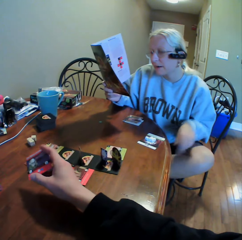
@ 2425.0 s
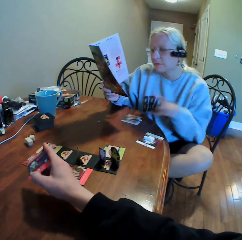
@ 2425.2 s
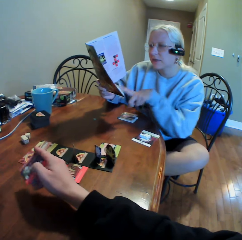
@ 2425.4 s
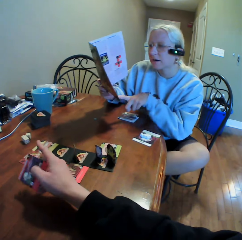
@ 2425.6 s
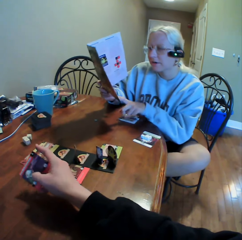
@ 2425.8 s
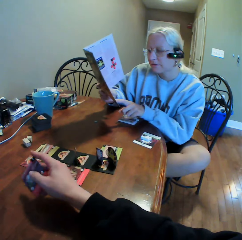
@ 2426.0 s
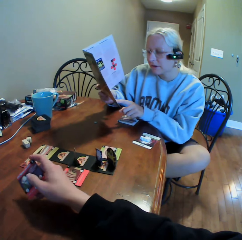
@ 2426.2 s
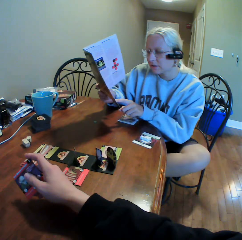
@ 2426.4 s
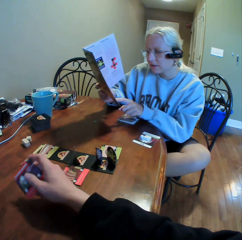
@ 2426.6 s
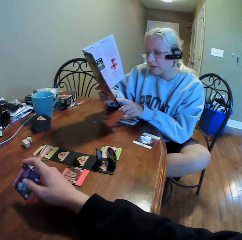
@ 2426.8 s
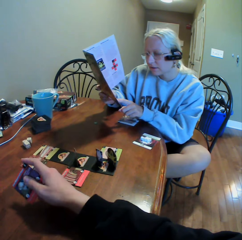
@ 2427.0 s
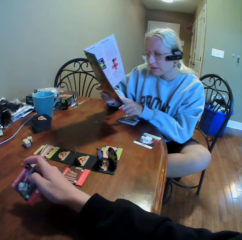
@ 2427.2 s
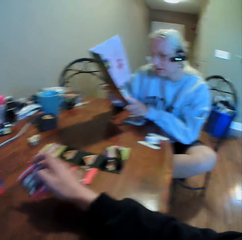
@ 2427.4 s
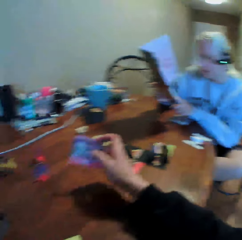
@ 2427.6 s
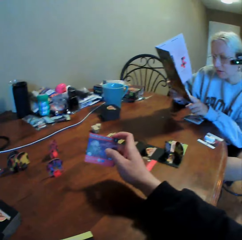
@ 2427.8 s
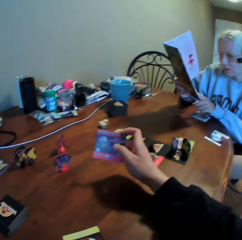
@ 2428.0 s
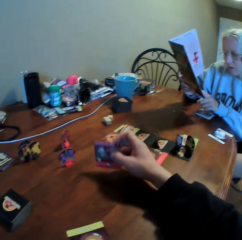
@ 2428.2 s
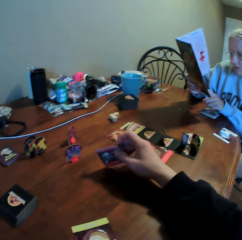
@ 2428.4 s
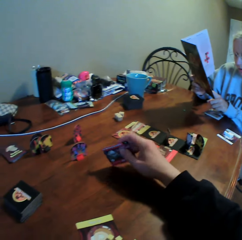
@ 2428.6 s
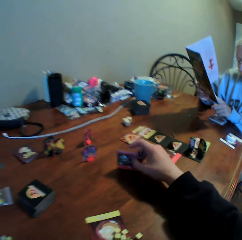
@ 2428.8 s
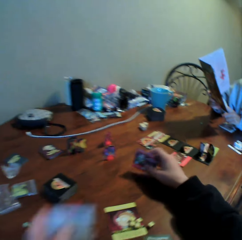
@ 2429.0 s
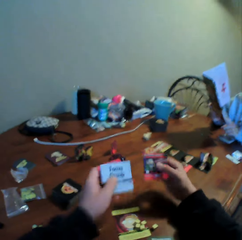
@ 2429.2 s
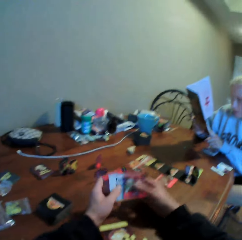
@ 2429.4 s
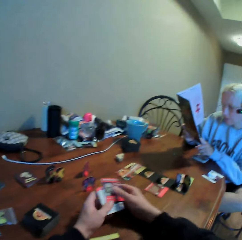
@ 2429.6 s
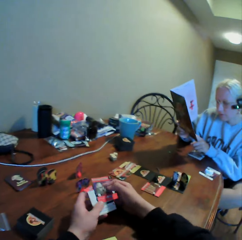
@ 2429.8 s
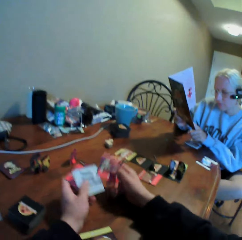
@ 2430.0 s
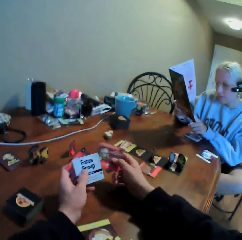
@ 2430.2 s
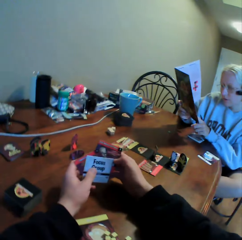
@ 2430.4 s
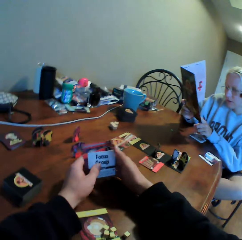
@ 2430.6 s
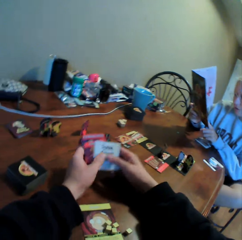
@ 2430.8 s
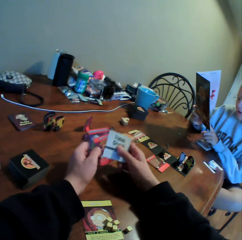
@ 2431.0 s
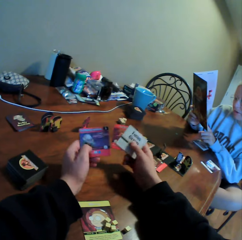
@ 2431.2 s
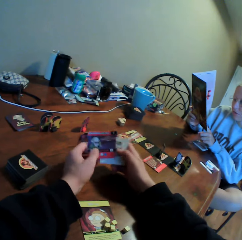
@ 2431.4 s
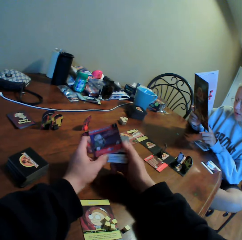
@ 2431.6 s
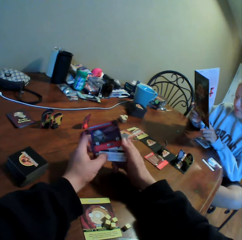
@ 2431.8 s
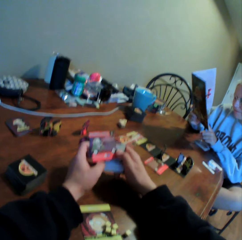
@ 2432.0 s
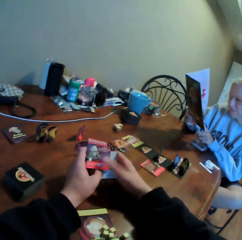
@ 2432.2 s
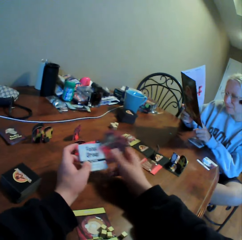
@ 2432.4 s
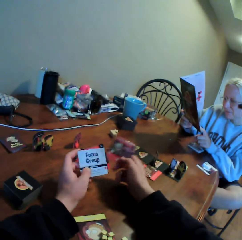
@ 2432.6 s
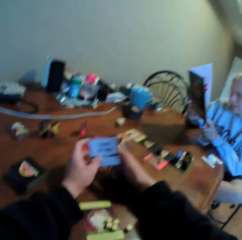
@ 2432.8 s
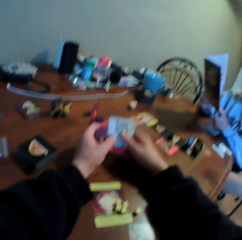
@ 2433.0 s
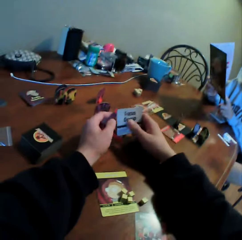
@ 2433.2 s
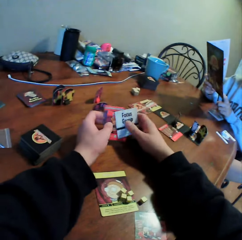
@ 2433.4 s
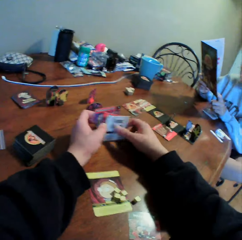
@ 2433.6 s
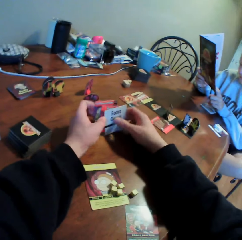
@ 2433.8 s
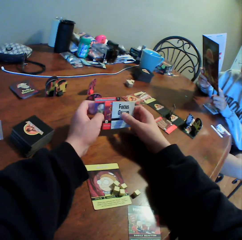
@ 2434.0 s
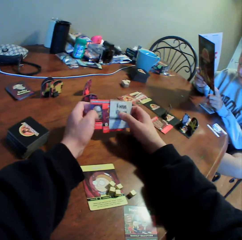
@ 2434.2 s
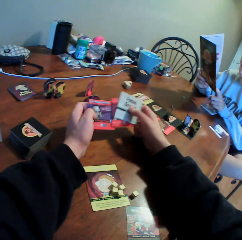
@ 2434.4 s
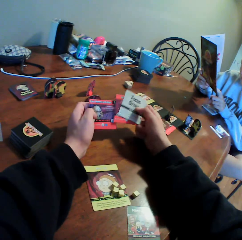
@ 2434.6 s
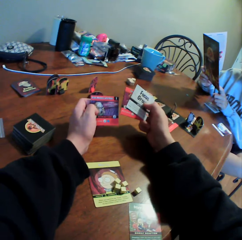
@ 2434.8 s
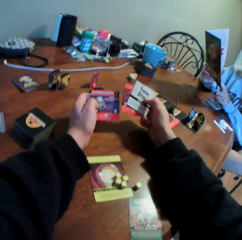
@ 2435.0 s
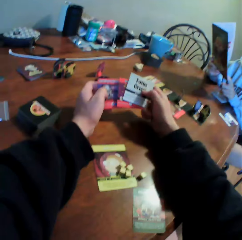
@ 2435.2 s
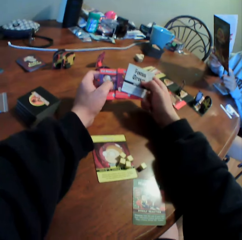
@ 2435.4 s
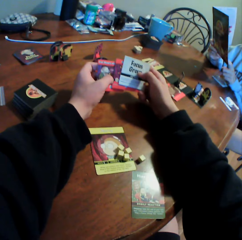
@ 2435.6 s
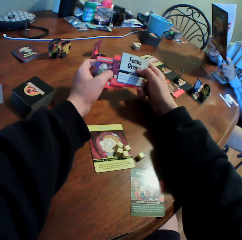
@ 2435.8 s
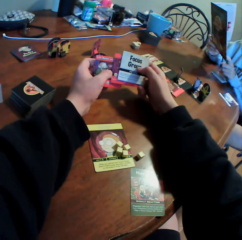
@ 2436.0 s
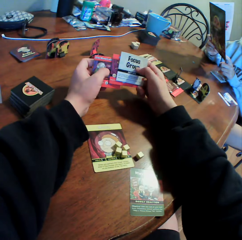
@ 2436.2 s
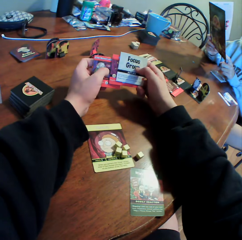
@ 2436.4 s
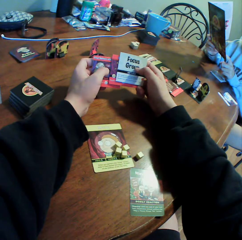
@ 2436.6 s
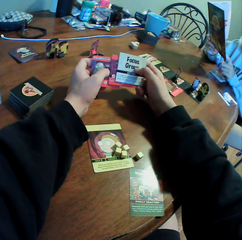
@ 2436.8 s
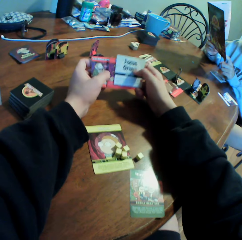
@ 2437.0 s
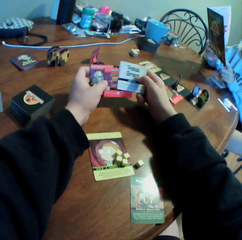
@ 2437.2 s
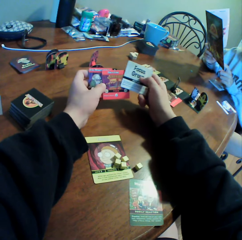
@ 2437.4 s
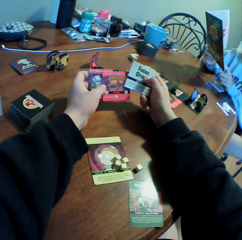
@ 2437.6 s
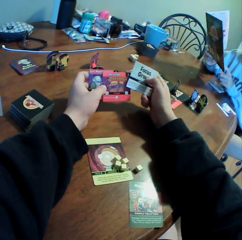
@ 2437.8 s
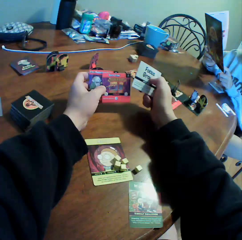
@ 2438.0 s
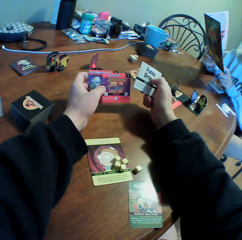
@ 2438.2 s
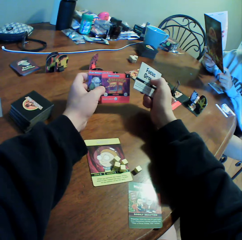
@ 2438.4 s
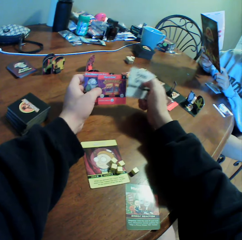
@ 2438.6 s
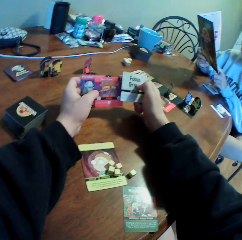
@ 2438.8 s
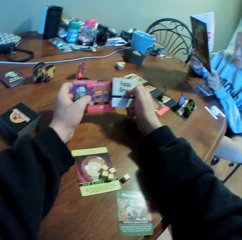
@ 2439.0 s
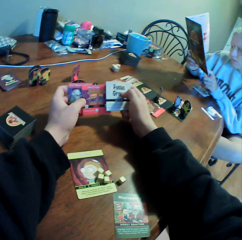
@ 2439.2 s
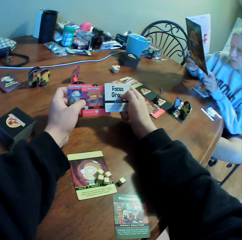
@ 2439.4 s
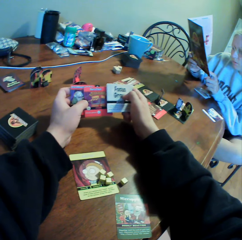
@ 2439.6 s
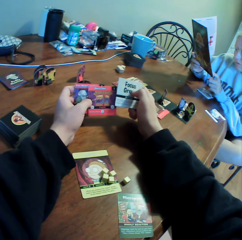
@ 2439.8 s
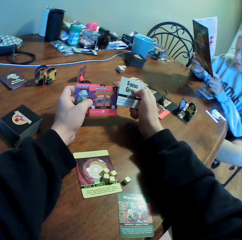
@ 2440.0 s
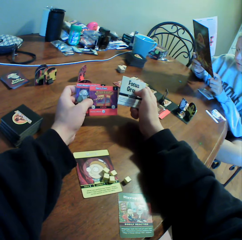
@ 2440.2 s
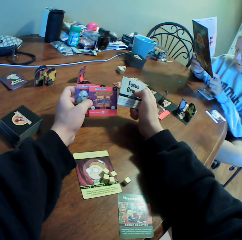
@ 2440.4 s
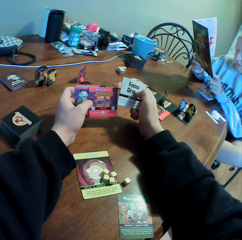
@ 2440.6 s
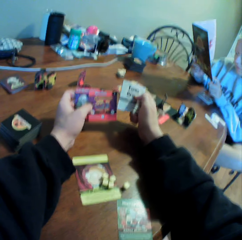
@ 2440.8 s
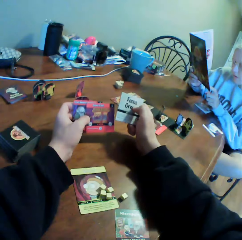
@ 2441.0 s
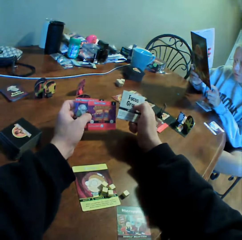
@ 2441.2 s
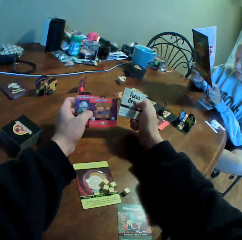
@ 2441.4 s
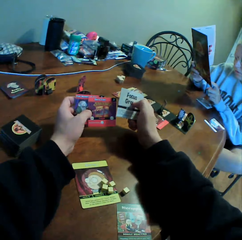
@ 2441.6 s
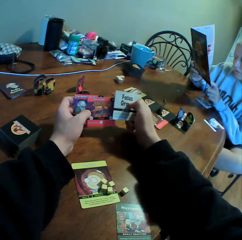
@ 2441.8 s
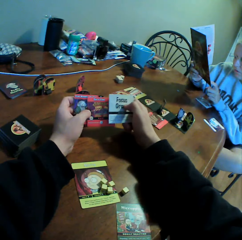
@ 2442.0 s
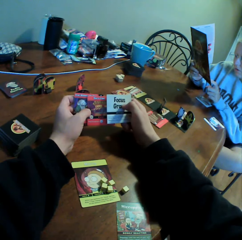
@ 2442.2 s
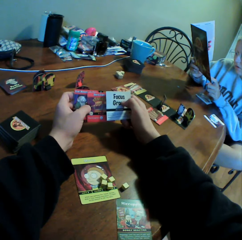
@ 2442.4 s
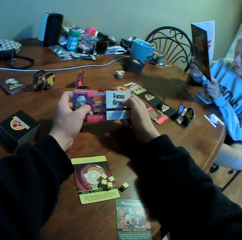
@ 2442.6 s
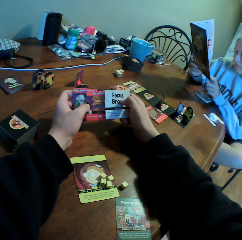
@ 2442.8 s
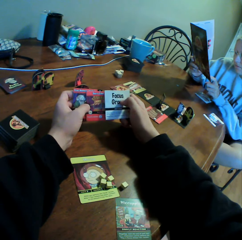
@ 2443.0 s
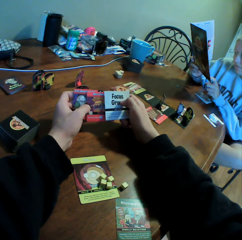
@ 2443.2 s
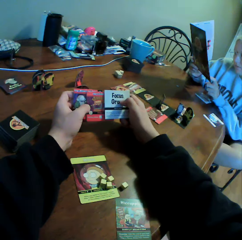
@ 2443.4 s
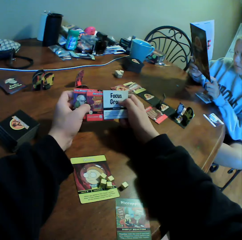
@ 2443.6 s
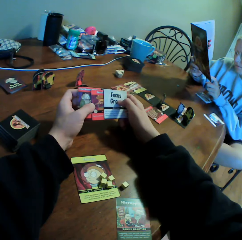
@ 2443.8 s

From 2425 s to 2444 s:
The camera wearer looks around. A woman points on the book. The woman reads on the book. The camera wearer moves hands. They hold cards with both hands, move the cards, and sort the cards with both hands. They look at the cards. They hold the cards in both hands. The woman reads on the book. The camera wearer holds the card with both hands.

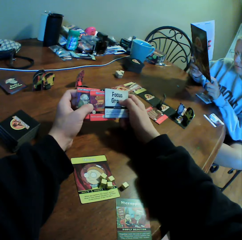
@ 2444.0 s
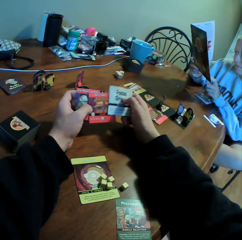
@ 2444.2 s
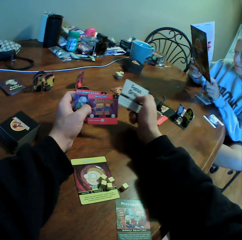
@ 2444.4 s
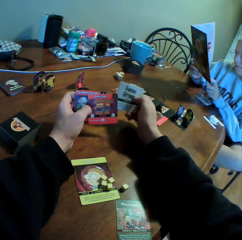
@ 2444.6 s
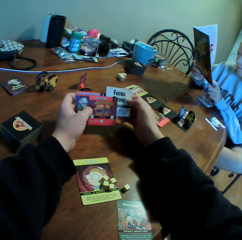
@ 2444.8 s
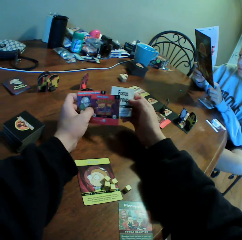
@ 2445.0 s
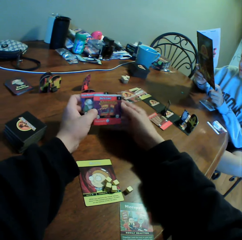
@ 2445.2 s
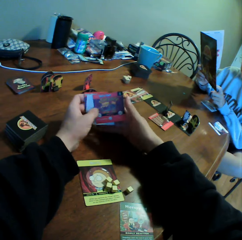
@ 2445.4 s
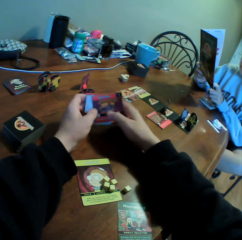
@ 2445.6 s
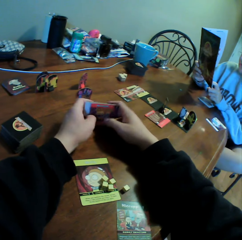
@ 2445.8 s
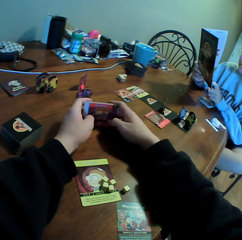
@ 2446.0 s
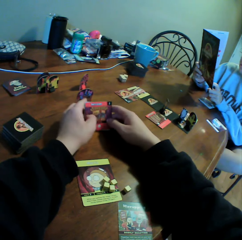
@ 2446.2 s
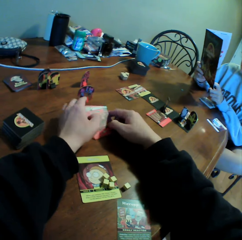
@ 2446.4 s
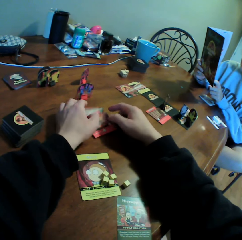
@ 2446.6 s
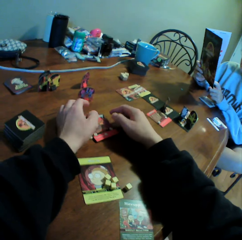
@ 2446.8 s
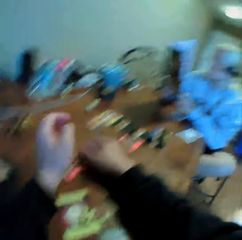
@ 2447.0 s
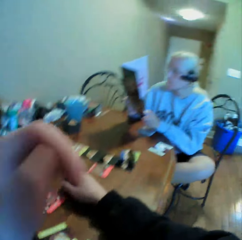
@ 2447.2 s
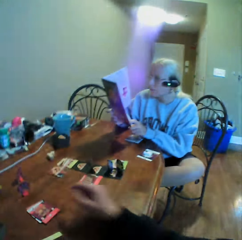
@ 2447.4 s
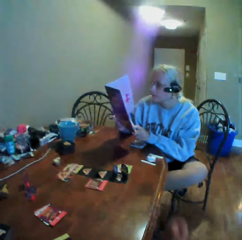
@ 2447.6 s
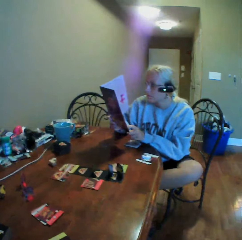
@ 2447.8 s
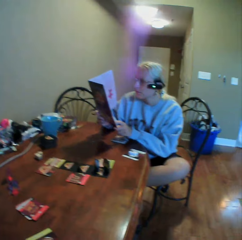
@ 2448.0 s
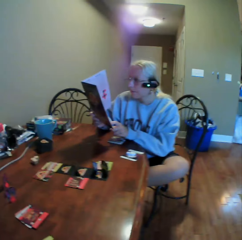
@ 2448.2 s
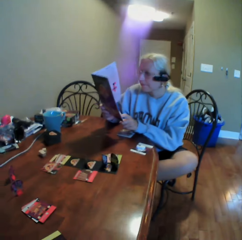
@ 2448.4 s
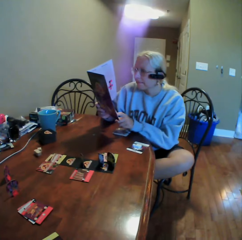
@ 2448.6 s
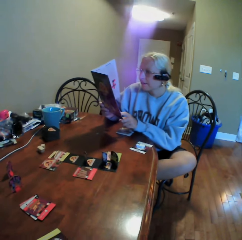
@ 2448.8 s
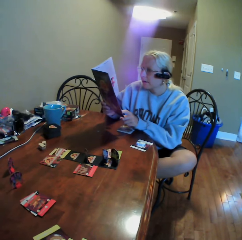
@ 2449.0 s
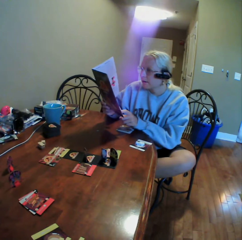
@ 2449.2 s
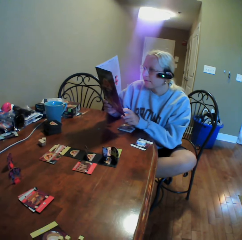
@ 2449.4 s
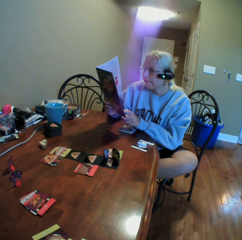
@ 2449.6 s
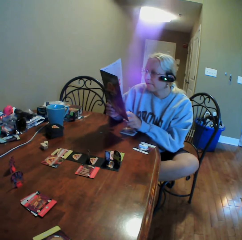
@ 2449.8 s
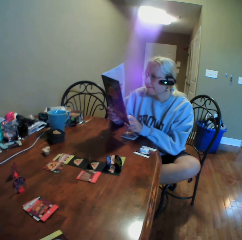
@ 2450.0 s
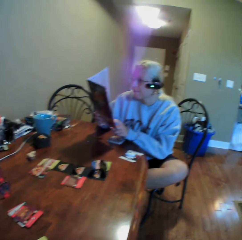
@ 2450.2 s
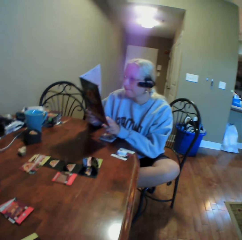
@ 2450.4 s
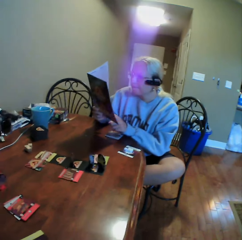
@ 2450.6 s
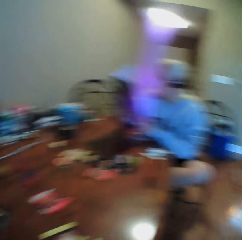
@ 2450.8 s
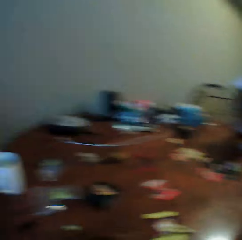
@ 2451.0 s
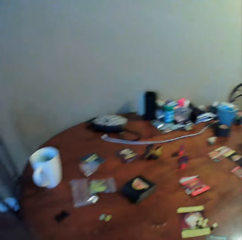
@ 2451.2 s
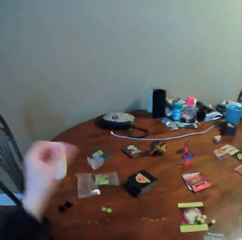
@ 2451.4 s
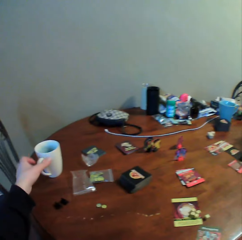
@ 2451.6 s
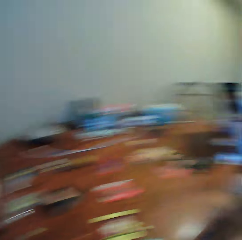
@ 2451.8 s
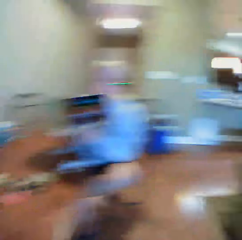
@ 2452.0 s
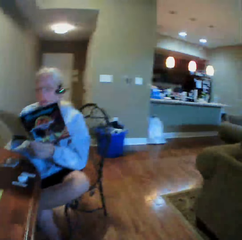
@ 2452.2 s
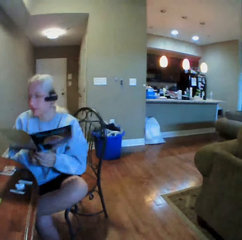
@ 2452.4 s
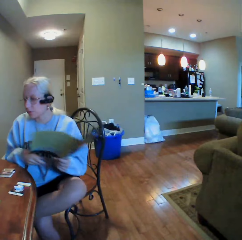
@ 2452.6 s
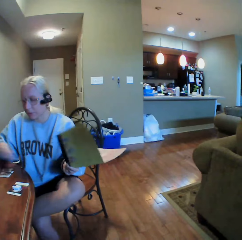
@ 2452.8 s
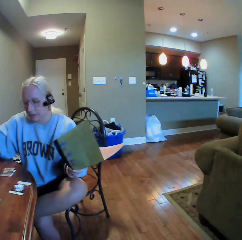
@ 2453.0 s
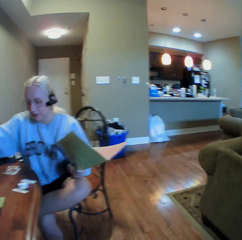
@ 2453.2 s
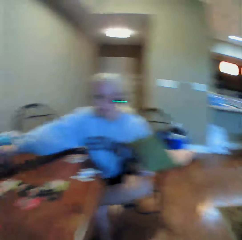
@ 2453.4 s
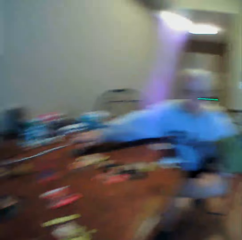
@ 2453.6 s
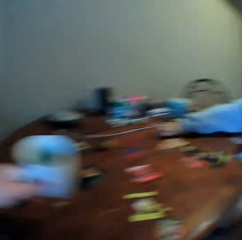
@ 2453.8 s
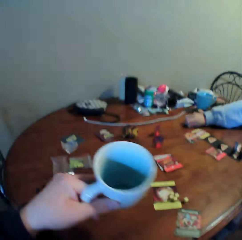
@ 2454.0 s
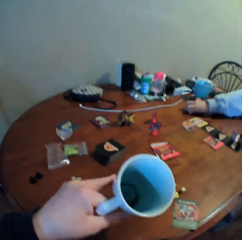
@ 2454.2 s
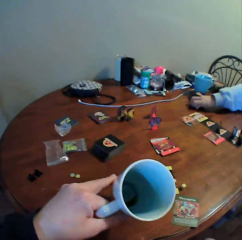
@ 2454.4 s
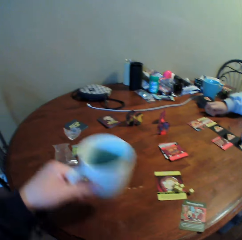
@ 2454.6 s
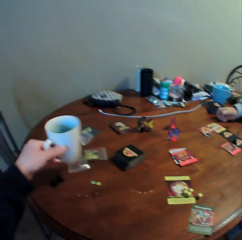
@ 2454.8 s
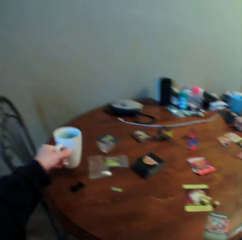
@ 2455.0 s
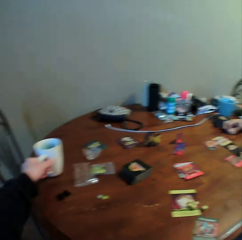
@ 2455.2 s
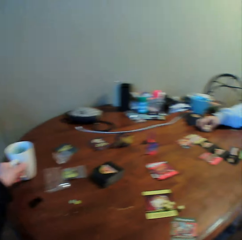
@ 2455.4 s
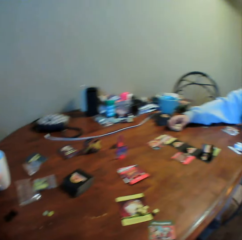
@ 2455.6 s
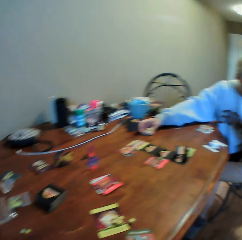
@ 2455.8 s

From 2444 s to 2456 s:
The camera wearer moves cards and puts the cards on the table. They move a hand, look around, and do something. A woman reads the book. The woman moves around. The camera wearer picks up a cup from the table and looks around. The woman moves the book. The woman moves dice on the table. The camera wearer looks at the cup. The woman takes something from the table. The camera wearer puts the cup on the table.
